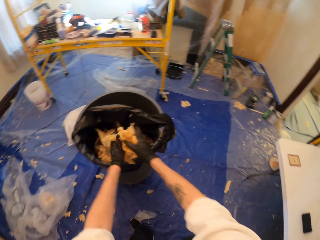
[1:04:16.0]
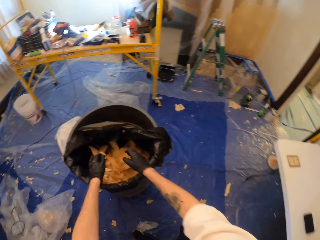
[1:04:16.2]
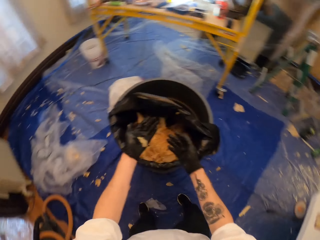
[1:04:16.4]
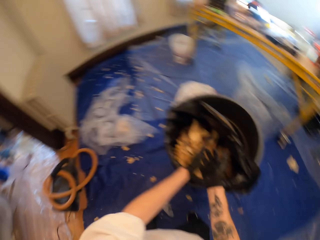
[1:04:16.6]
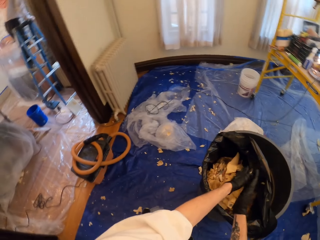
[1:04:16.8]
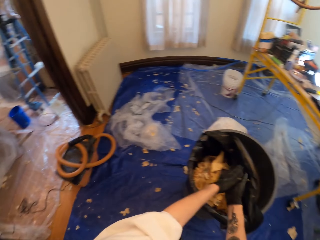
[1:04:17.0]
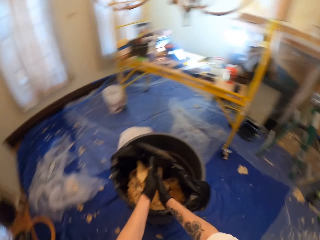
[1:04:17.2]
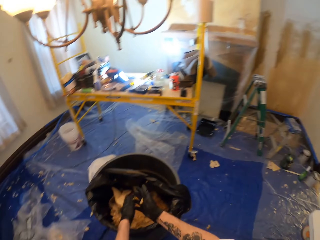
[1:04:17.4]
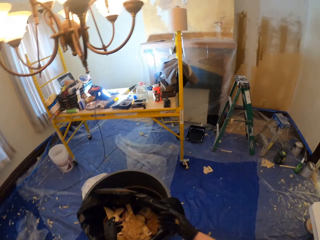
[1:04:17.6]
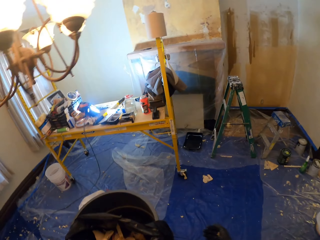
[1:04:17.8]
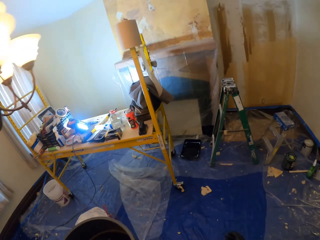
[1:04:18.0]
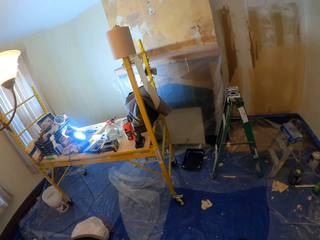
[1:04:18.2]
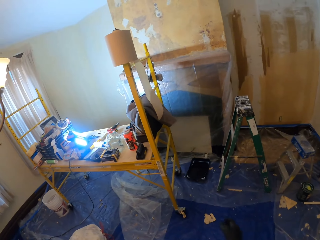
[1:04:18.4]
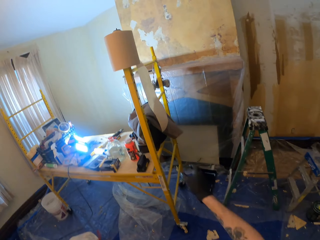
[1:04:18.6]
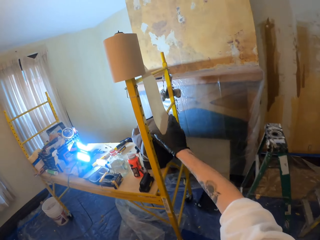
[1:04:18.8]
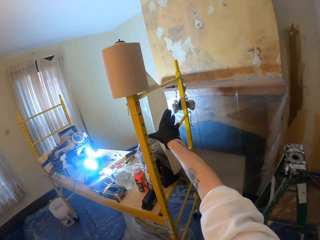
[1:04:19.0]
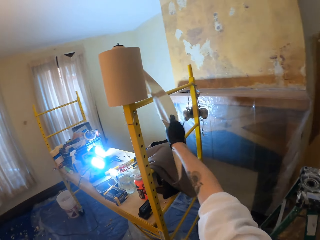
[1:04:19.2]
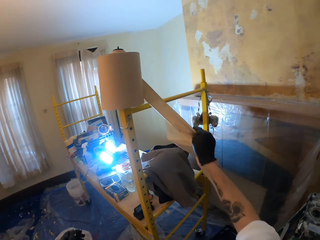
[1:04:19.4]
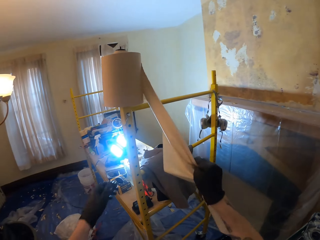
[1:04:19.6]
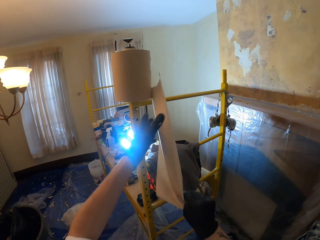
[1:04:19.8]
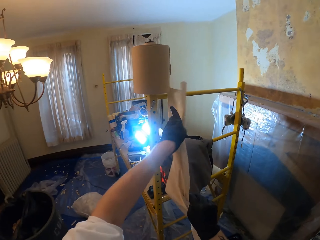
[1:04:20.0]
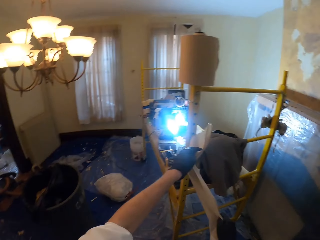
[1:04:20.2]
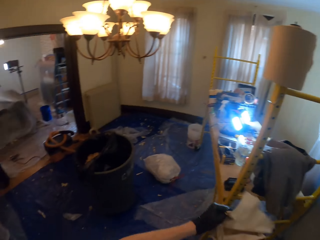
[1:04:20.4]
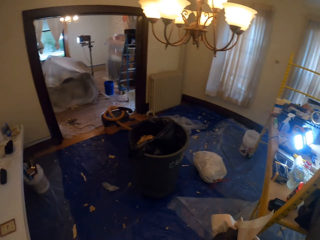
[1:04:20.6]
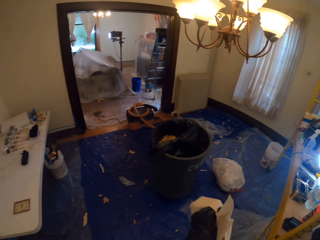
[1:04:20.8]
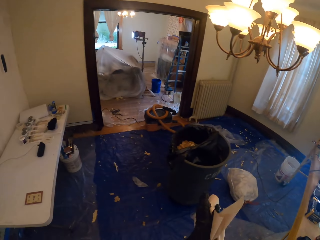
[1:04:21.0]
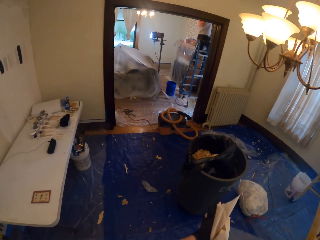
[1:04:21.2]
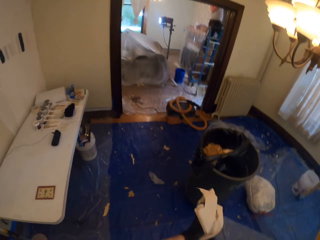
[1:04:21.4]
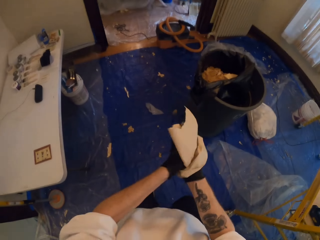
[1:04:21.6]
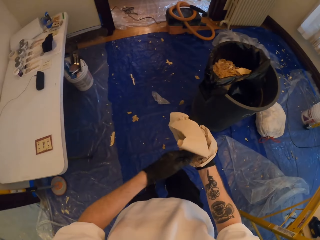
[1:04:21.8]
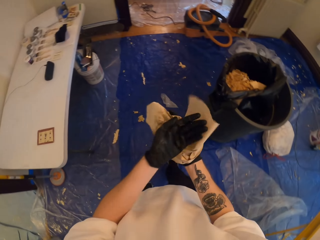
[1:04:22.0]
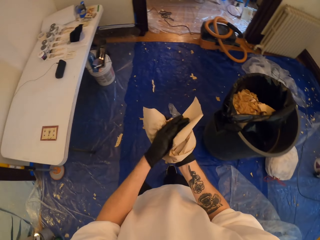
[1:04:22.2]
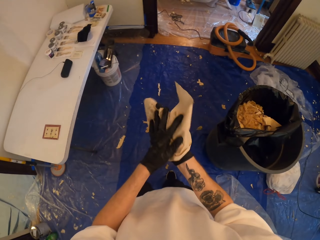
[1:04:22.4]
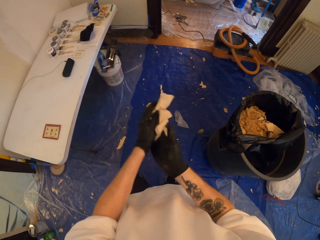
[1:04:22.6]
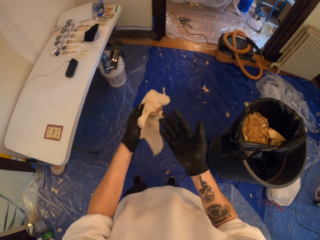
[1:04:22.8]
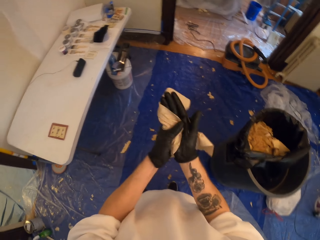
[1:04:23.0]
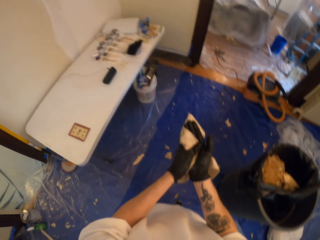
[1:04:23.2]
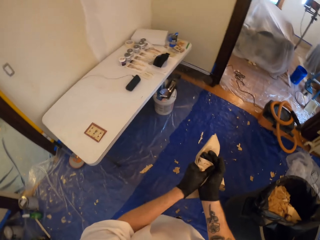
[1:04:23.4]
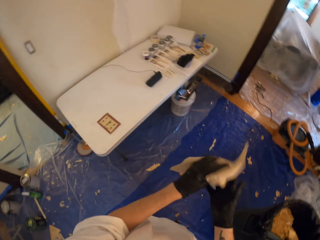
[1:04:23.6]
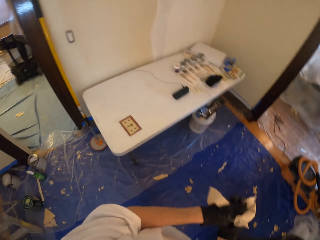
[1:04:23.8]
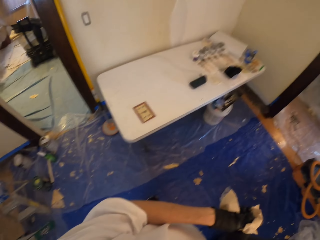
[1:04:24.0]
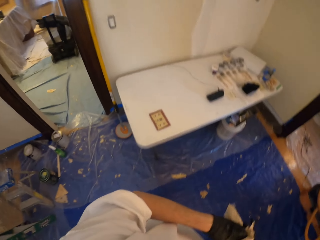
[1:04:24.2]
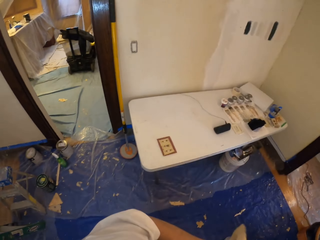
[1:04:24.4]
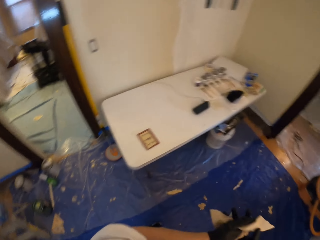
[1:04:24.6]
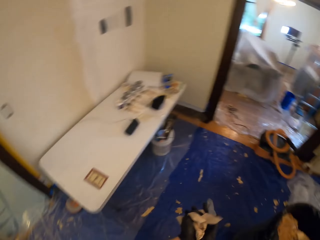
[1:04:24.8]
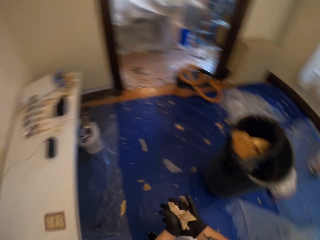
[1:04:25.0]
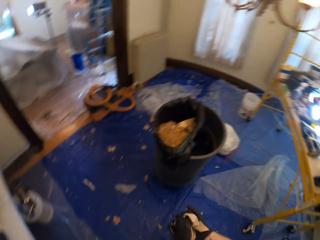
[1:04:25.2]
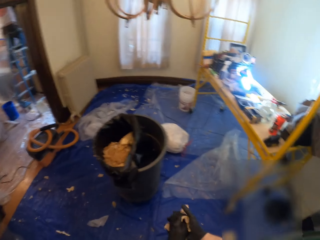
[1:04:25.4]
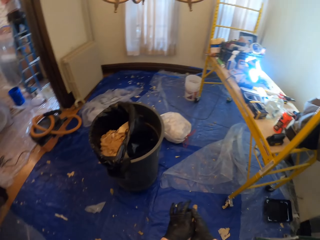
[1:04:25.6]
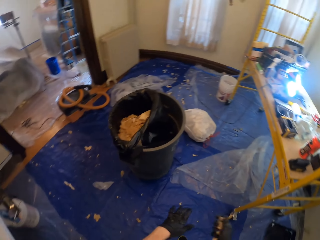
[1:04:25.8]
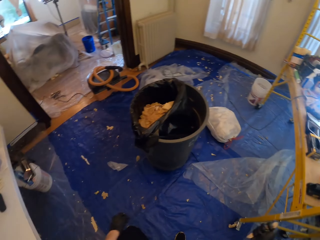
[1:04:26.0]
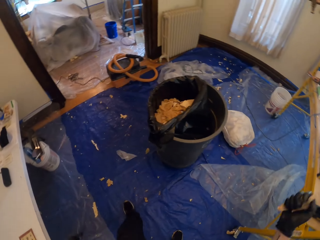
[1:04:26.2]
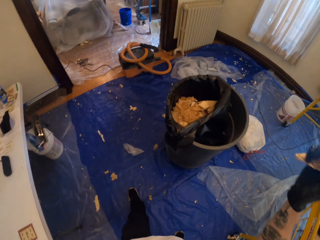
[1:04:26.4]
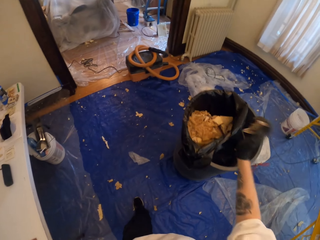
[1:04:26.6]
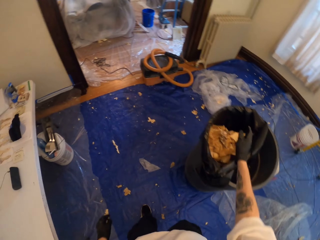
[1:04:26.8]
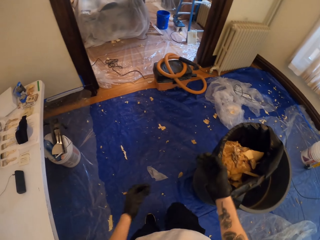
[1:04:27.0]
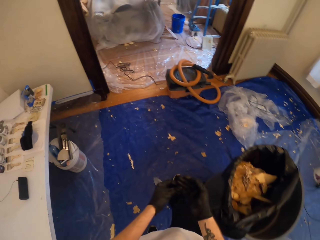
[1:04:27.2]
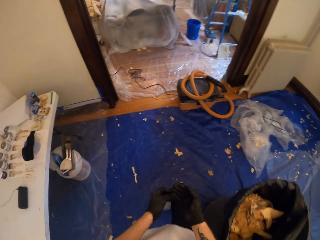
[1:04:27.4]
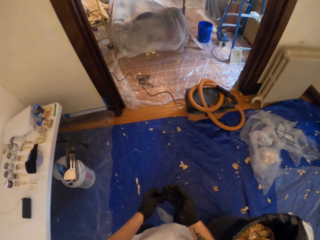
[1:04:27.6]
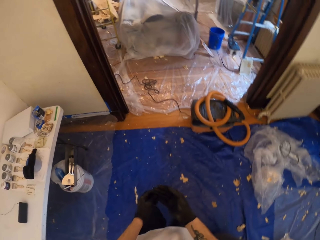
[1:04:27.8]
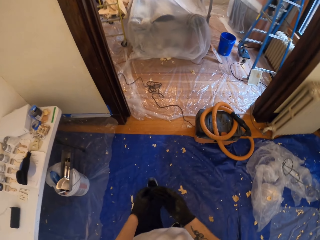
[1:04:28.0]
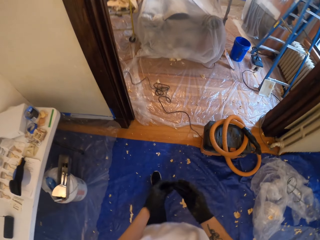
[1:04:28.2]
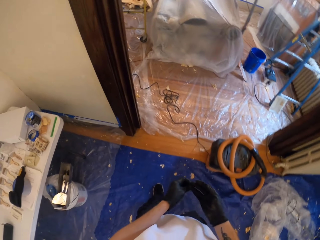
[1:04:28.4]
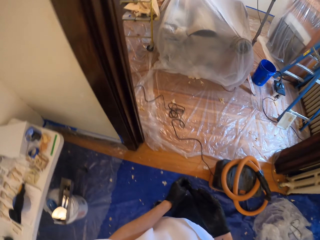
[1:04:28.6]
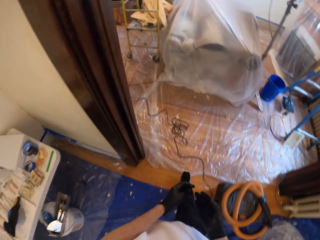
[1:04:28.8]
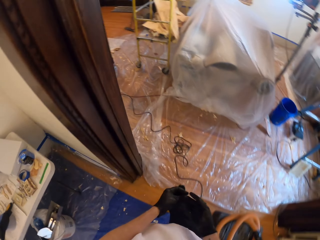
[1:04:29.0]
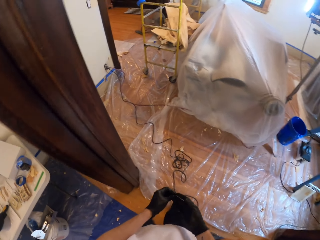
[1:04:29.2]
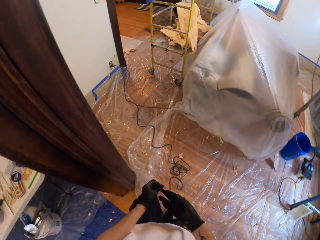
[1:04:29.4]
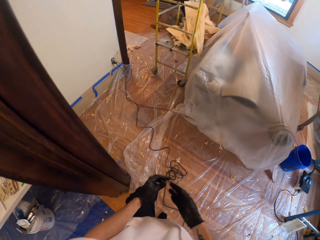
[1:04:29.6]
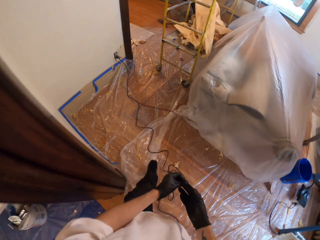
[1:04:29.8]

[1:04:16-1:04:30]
The camera wearer drops the waste in the bin. They rub hands. They pluck a napkin. They roll out tissue paper. They cut the tissue paper. They wipe hands with the tissue paper. They look around. They drop the tissue paper in the bin. They walk in the house.

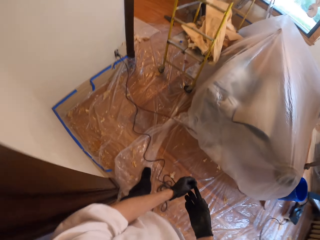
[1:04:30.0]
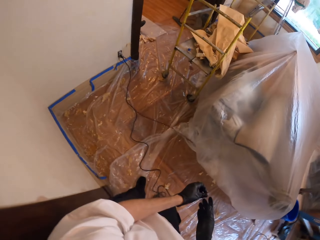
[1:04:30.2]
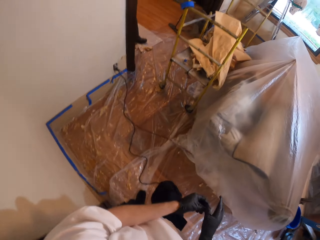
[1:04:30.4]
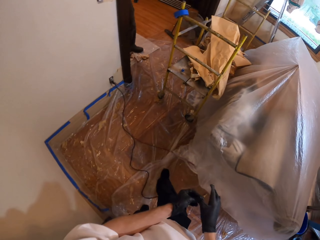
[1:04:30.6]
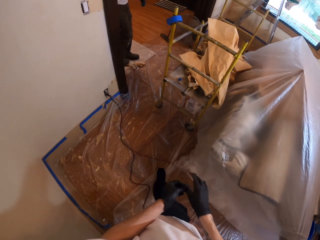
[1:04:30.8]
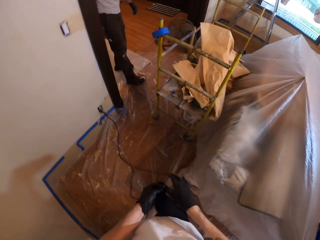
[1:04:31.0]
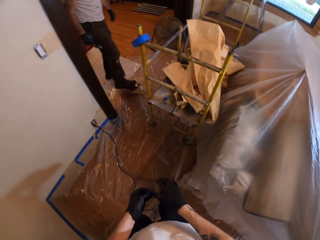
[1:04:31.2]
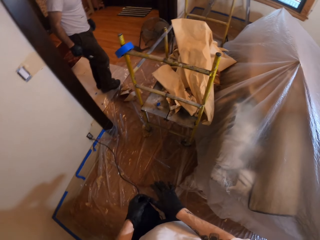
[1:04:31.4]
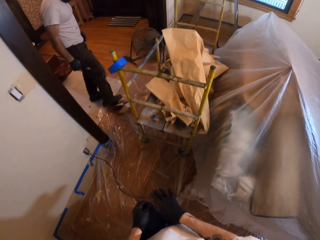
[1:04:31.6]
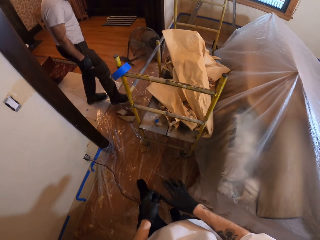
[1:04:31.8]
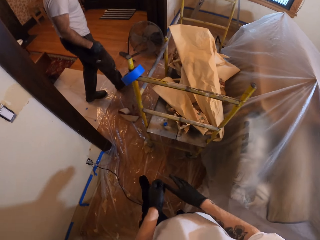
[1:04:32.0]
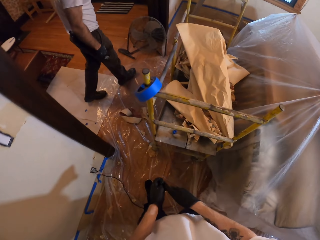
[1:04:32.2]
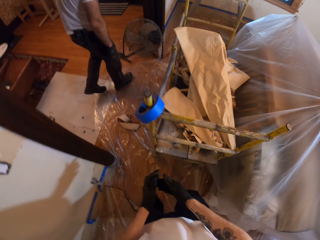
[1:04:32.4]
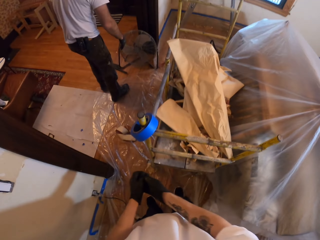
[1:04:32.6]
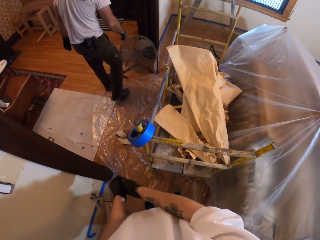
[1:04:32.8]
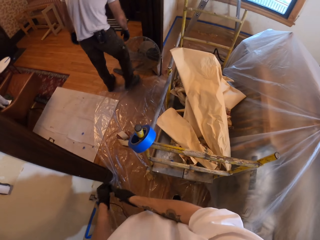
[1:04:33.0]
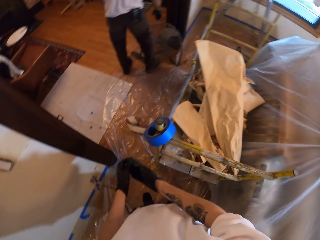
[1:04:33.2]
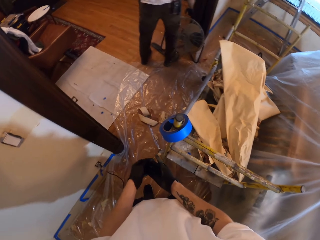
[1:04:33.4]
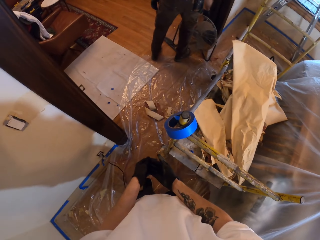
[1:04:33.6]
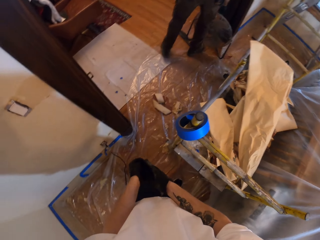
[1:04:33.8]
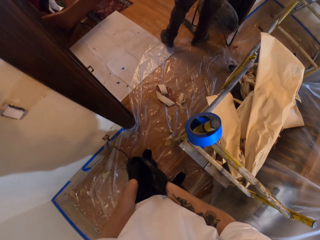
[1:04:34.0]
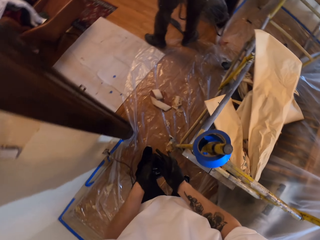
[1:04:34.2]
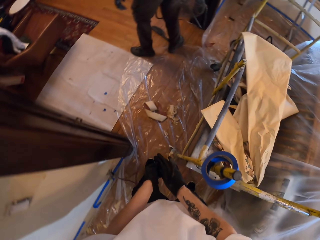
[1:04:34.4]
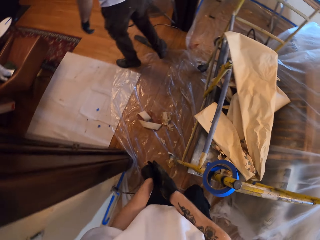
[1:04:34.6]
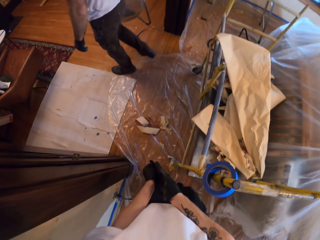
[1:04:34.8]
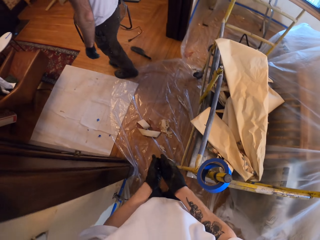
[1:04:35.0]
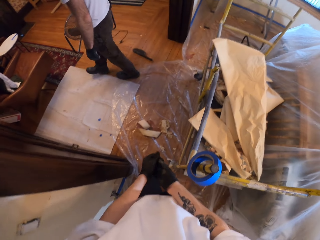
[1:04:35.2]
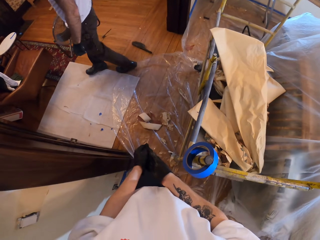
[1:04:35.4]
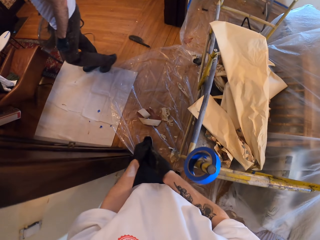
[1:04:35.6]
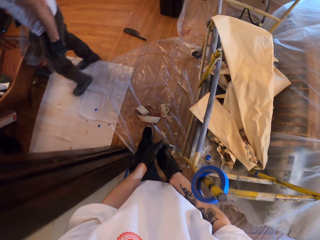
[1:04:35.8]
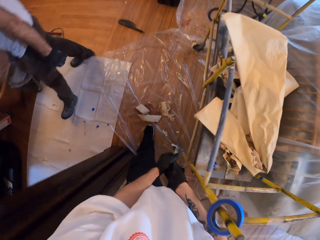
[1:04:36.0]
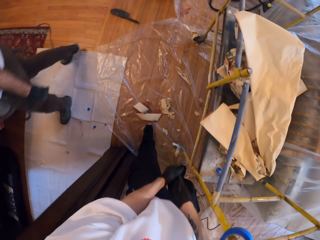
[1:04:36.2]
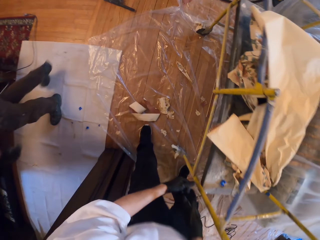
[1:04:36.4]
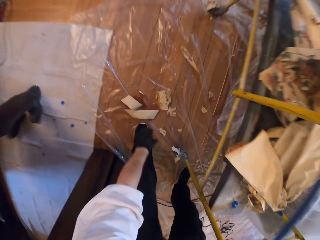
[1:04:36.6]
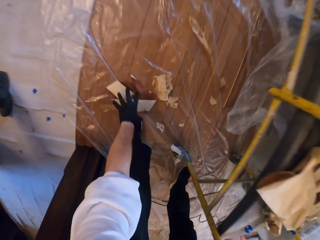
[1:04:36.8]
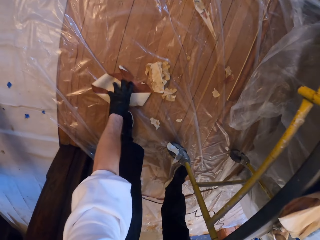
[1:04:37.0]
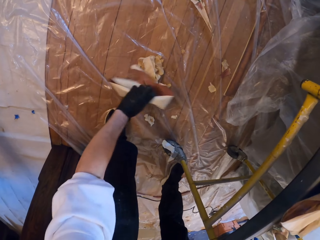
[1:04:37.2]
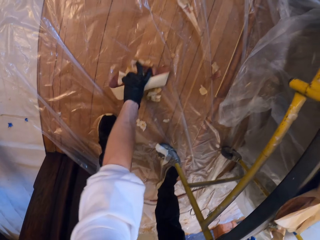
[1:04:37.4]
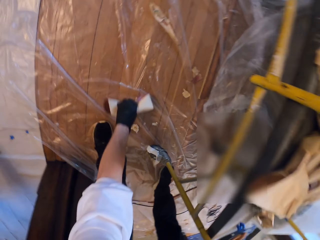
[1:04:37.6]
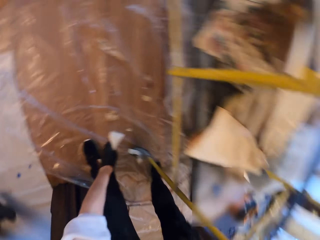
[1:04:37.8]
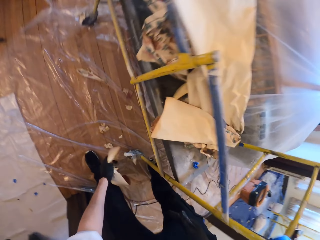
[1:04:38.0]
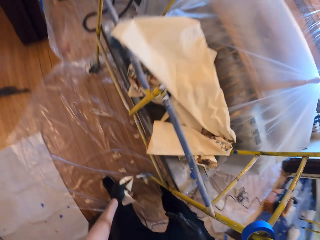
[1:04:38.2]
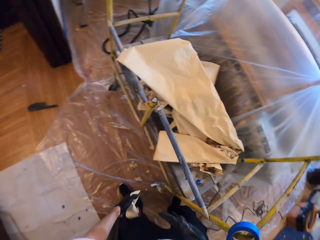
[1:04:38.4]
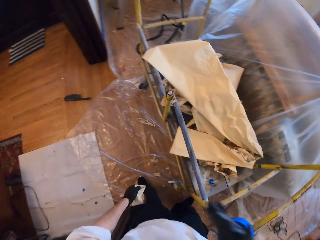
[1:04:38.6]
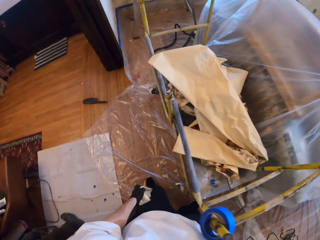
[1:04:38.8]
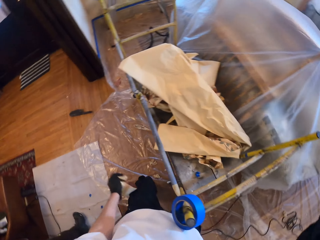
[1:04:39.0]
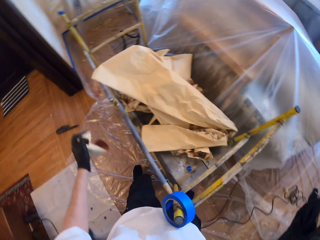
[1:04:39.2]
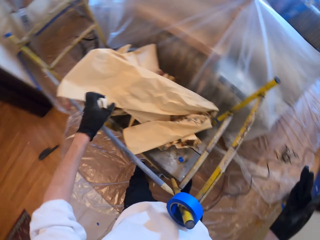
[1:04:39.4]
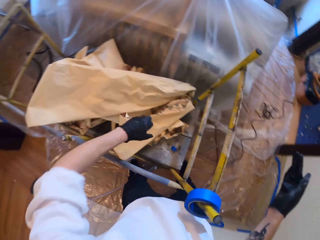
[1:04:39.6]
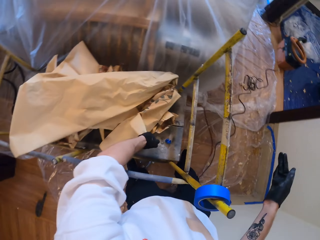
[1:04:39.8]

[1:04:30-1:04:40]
The camera wearer walks in the room. A man pulls a paper with the right leg. The man kicks something. The man picks up a stool or chair at the door. The camera wearer picks up waste from the floor.
